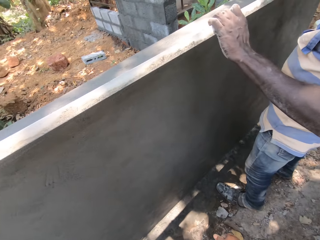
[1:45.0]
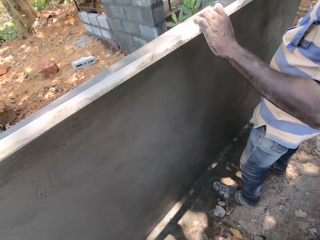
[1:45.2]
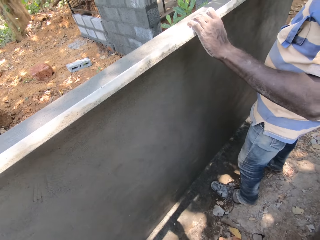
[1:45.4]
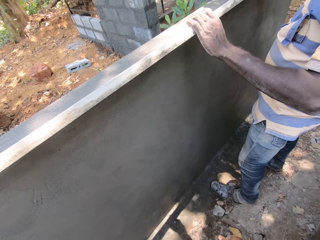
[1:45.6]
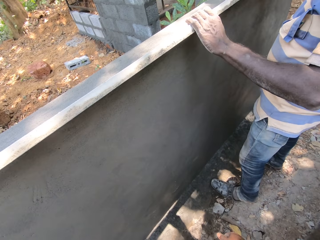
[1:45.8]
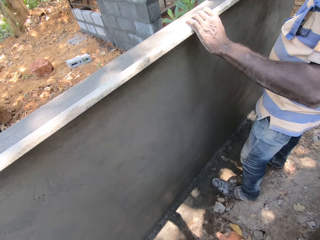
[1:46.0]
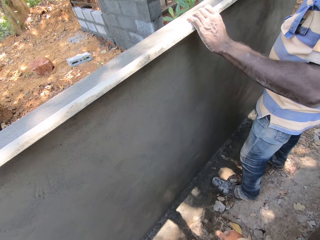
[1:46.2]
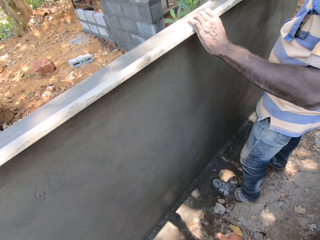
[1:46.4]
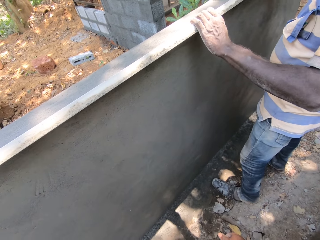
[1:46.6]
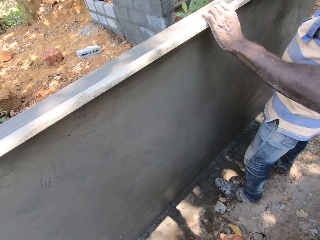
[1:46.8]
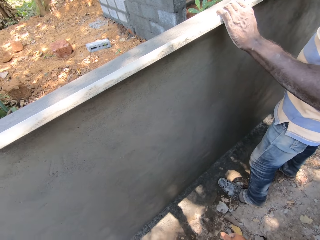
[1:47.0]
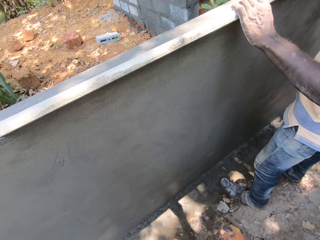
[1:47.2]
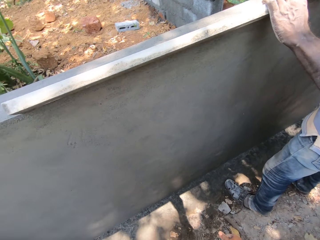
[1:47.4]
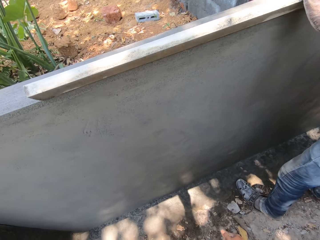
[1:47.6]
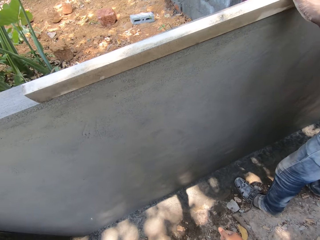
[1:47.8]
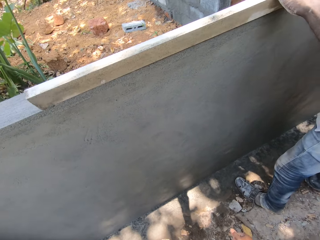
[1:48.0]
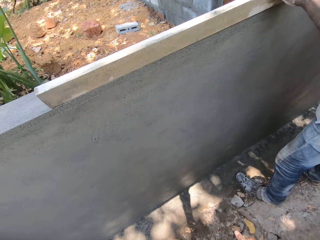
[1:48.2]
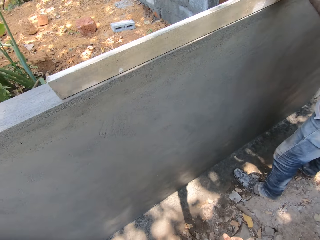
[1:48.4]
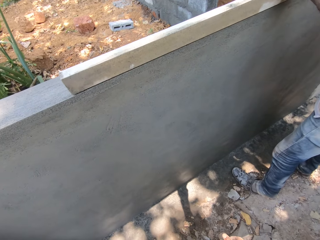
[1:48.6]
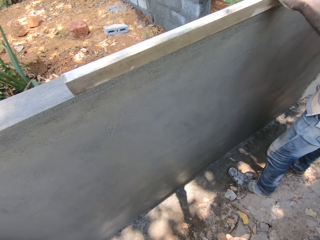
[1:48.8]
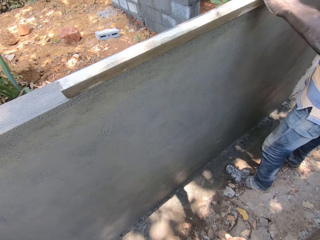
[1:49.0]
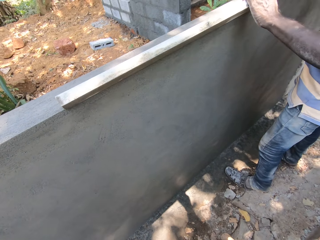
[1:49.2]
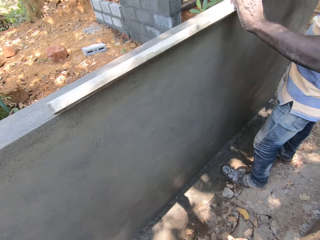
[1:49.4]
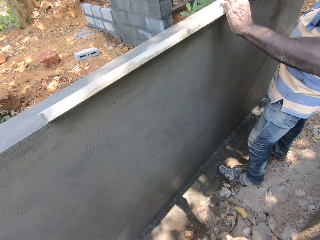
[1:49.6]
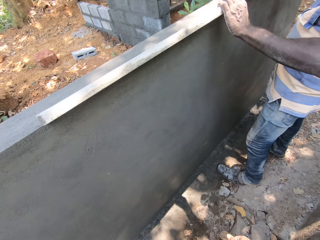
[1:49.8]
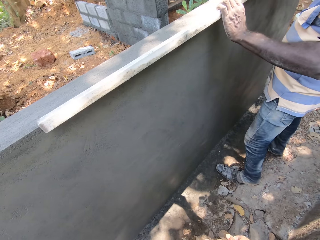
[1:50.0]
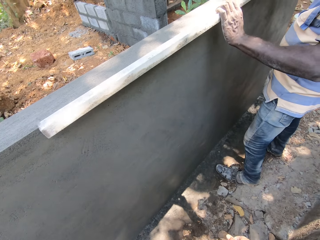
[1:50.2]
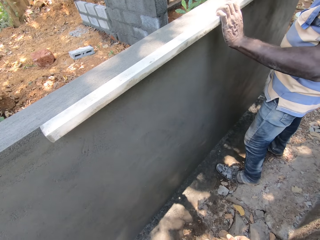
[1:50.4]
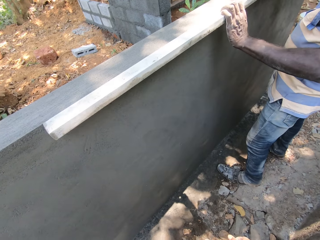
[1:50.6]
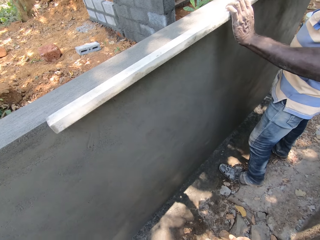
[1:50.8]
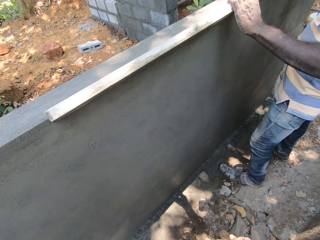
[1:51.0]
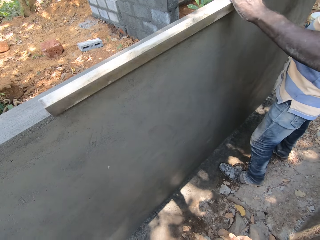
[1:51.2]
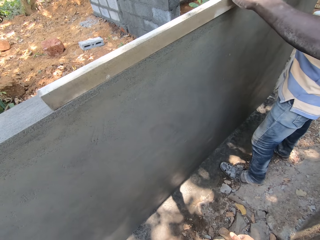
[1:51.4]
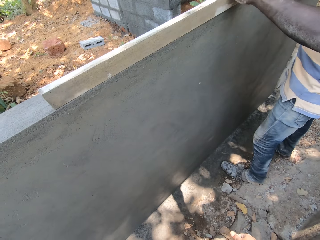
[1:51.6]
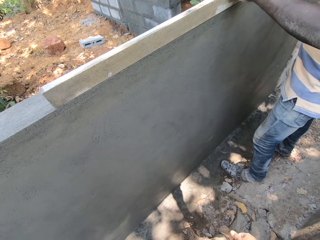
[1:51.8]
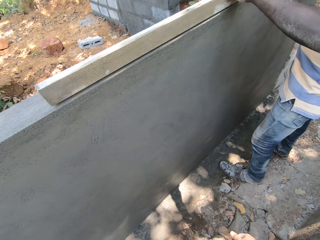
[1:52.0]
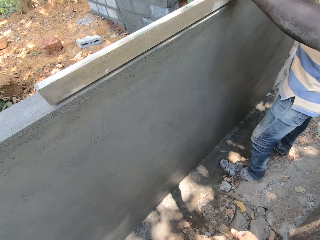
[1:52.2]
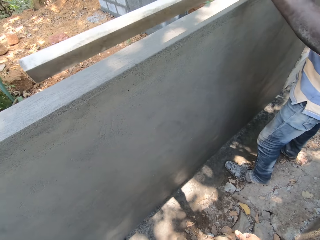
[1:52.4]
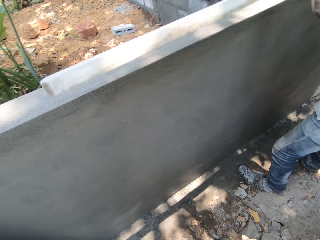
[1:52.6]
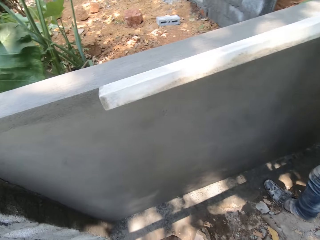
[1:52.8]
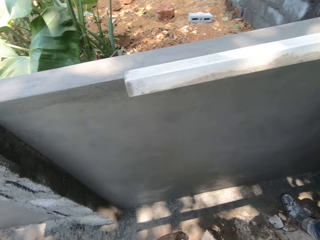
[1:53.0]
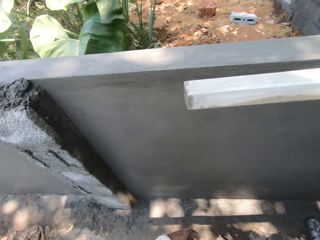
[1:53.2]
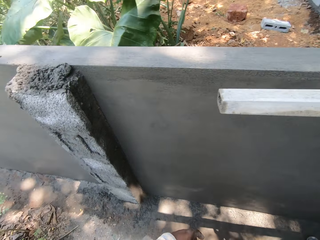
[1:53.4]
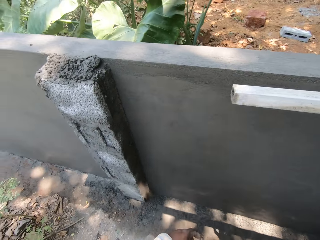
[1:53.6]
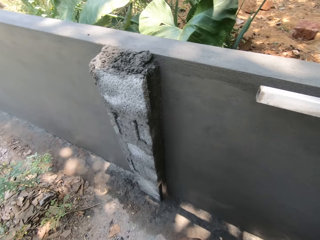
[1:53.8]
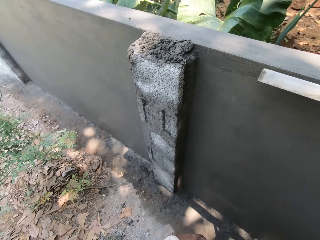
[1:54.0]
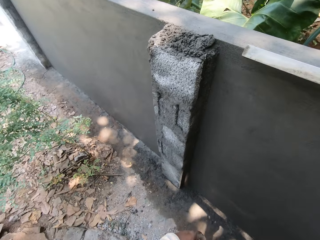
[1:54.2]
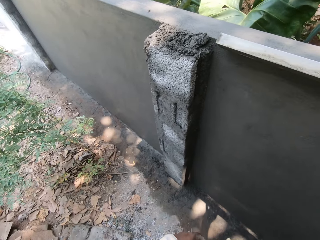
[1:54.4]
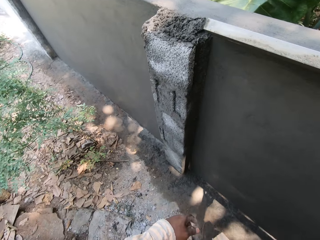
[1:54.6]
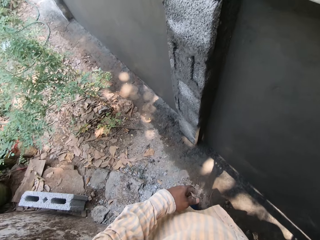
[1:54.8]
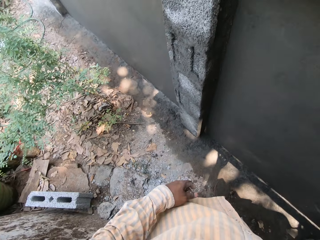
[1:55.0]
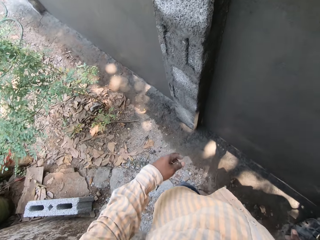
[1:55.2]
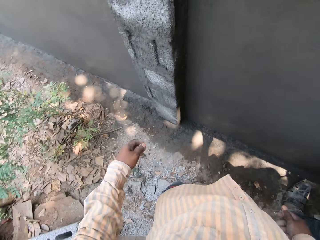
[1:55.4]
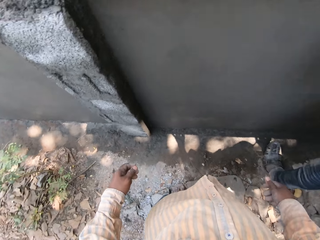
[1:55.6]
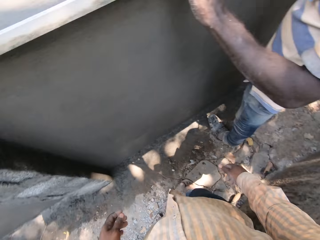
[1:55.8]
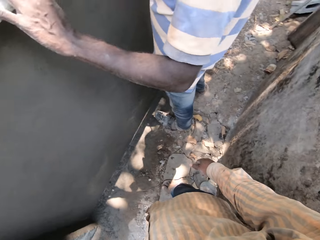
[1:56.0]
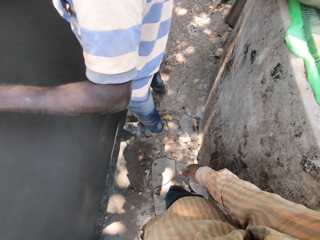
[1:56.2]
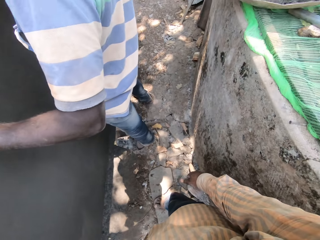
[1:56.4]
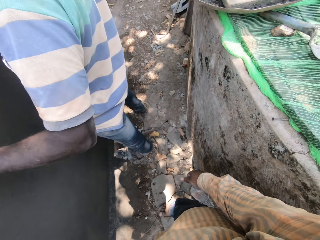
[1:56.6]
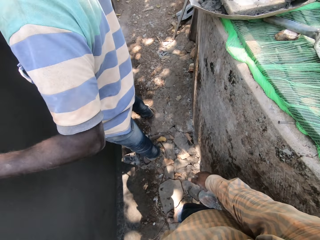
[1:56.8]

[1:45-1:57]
A man places the metal rod on the wall with both hands. Another man scrapes the metal cage with the scraper in his right hand. The first man smoothens the wall with the metal rod in both hands. He takes off the metal rod from the wall with both hands. He places the metal rod on the wall with both hands.

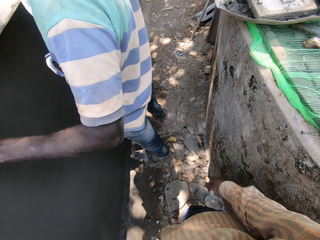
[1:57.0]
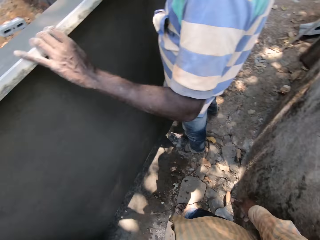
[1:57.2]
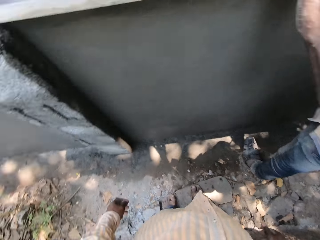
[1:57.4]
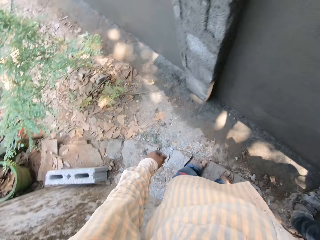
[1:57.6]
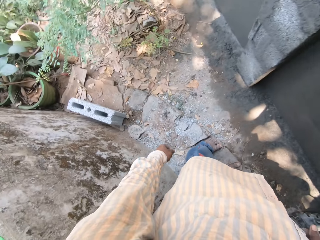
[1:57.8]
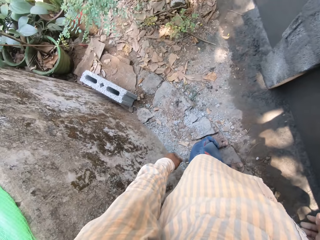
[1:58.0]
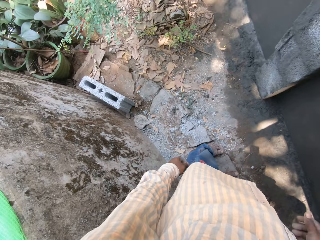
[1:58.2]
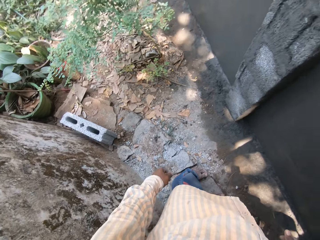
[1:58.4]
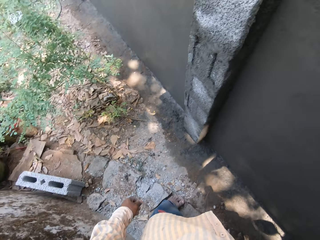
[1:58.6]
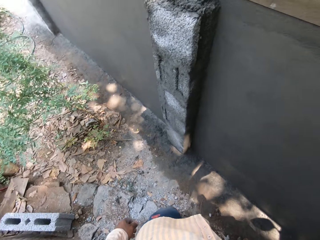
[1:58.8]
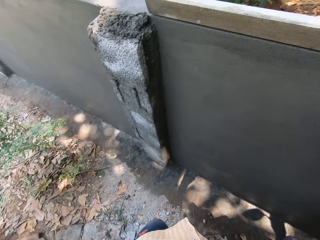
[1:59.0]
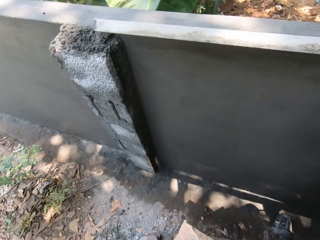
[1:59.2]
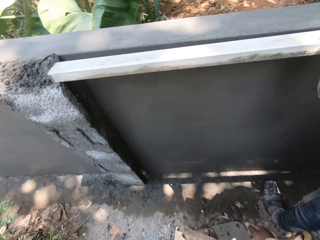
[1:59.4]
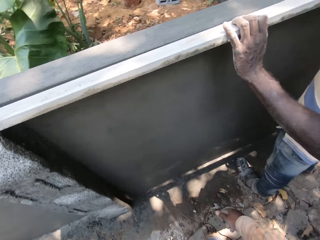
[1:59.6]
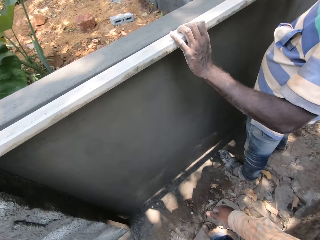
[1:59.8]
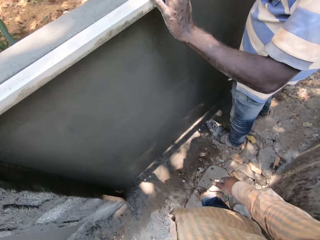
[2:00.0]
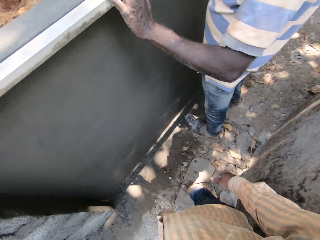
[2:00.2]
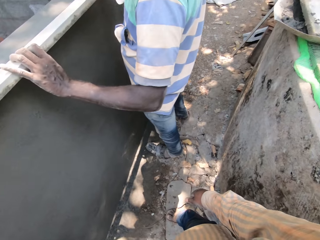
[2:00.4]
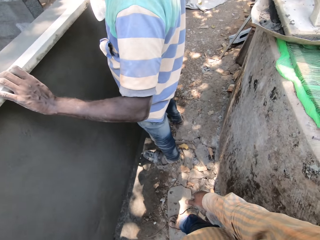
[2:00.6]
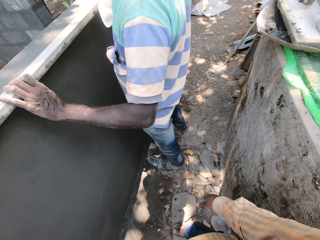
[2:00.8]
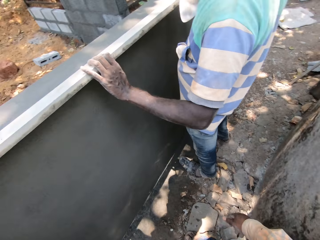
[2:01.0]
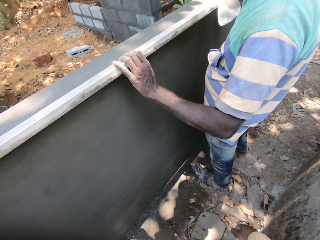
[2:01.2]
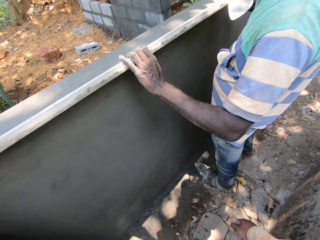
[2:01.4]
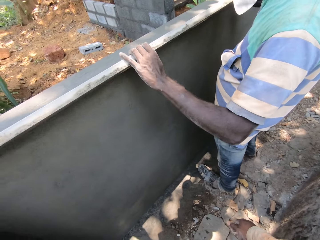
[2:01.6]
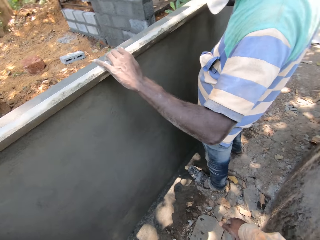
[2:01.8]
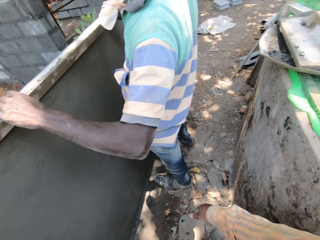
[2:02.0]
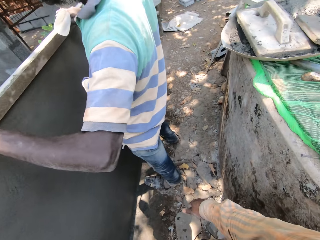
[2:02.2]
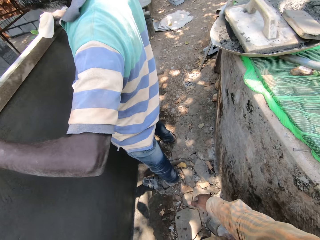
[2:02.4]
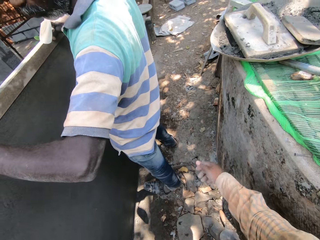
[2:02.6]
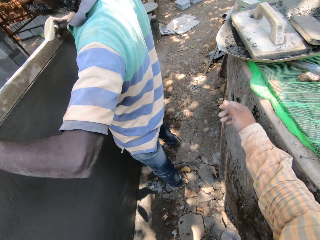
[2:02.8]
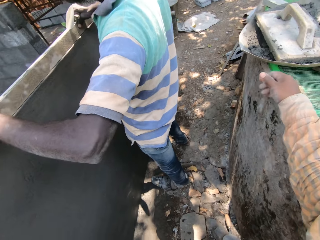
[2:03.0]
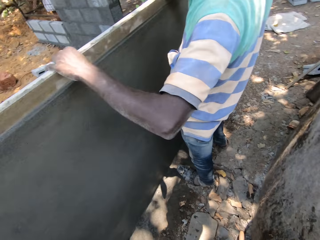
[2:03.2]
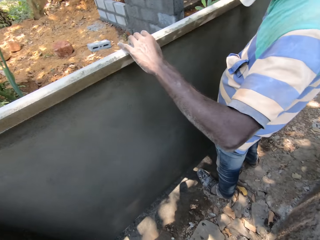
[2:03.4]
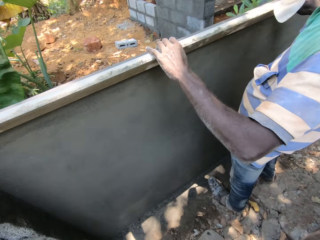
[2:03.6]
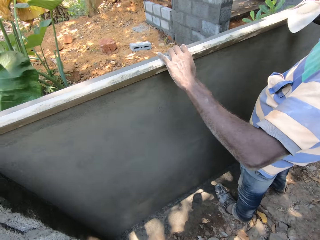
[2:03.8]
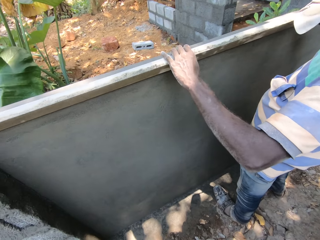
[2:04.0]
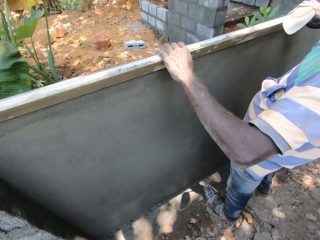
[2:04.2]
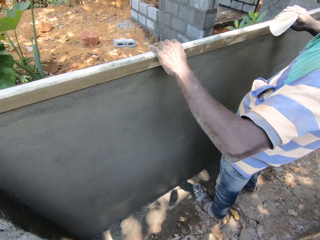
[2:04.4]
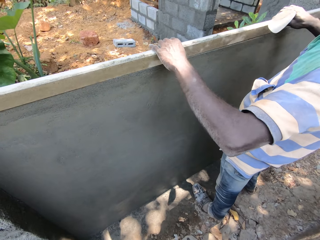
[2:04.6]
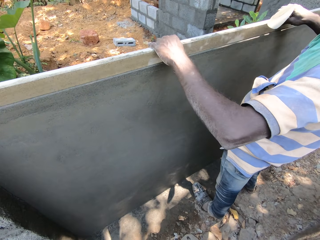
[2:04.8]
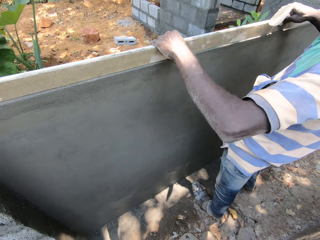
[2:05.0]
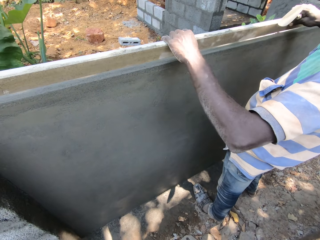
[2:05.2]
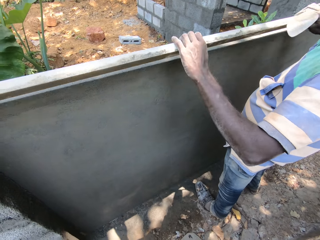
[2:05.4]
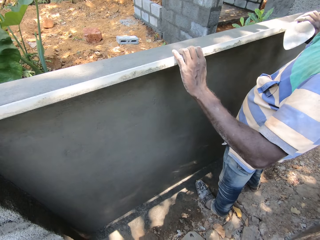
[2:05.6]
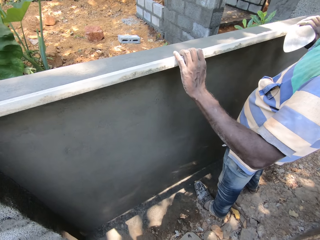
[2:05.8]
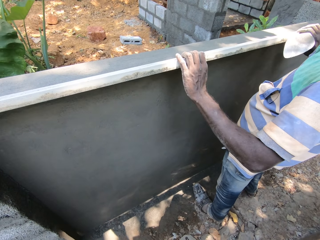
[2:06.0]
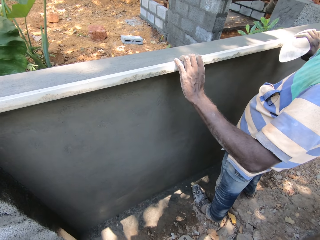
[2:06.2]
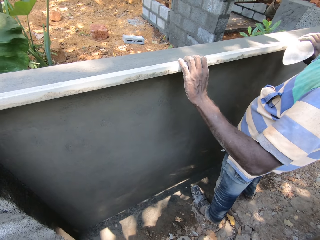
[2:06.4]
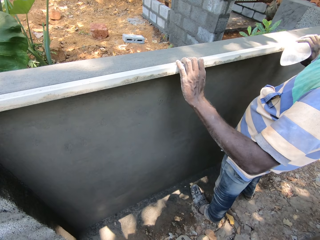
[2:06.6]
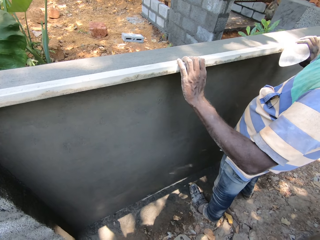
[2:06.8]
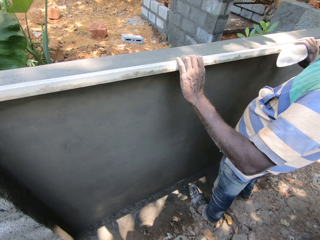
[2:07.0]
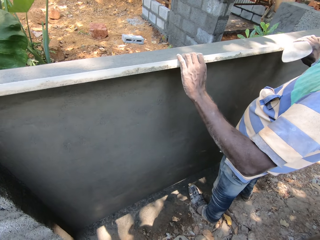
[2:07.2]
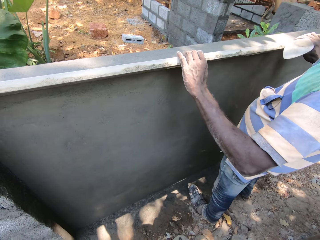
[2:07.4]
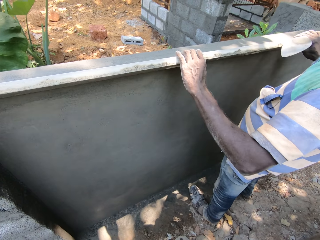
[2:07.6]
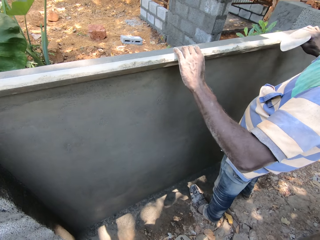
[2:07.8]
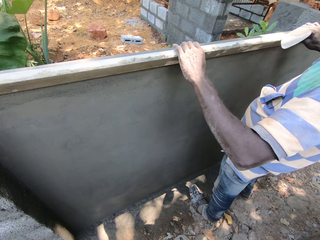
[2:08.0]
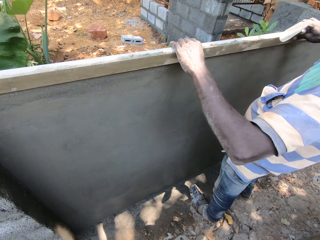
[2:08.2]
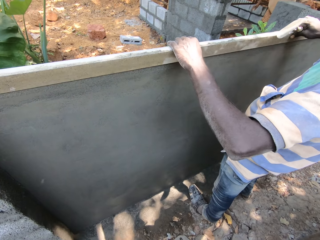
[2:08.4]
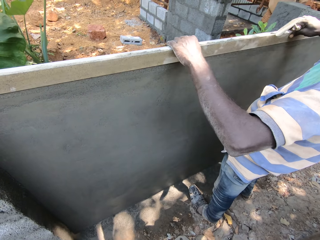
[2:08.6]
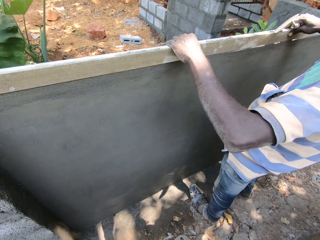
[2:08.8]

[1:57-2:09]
A man hits the wall with the metal rod in both hands. He adjusts the metal rod on the wall with both hands. He smoothens the wall with the metal rod in both hands. He adjusts the metal rod on the wall with both hands. Another man scrapes the metal cage with the scraper in his right hand. The first man smoothens the wall with the metal rod in both hands. He takes off the metal rod from the wall with both hands. He places the metal rod on the wall with both hands. He smoothens the wall with the metal rod in both hands. He adjusts the metal rod on the wall with both hands.
